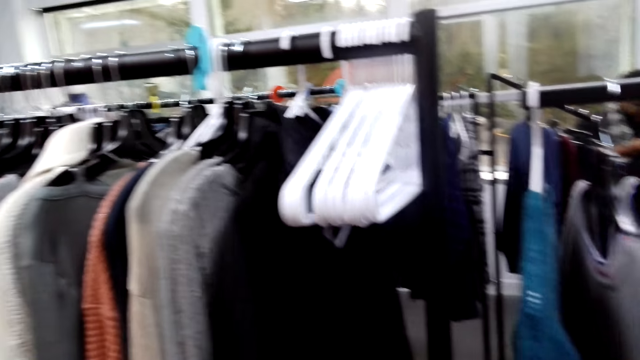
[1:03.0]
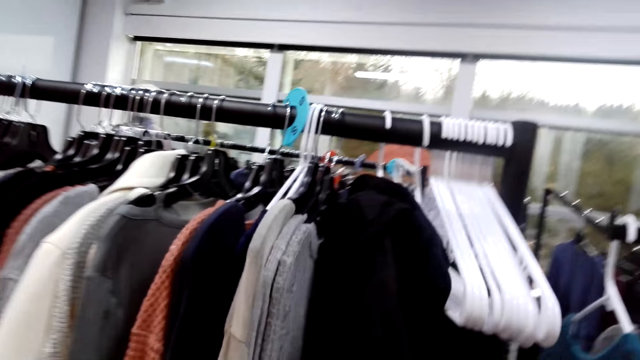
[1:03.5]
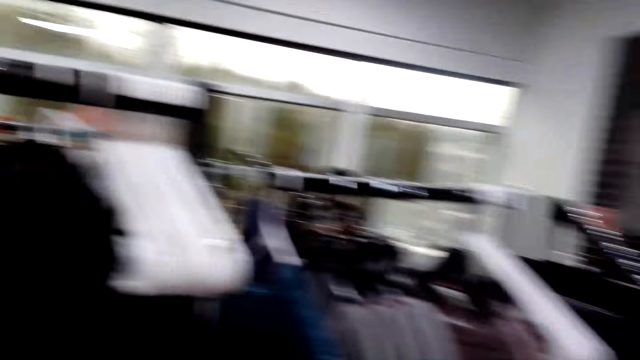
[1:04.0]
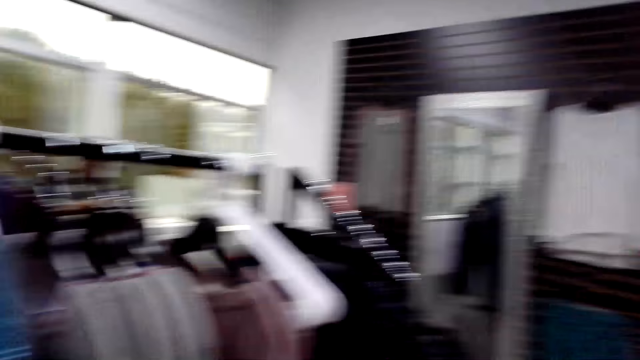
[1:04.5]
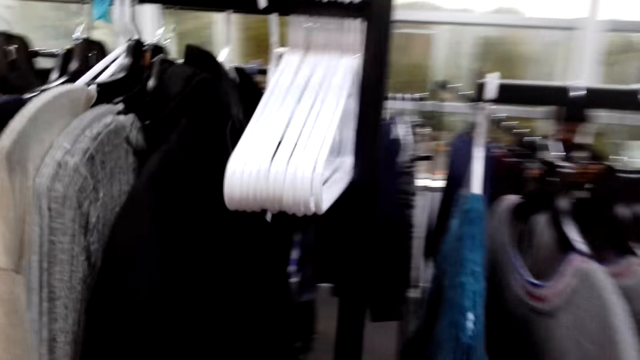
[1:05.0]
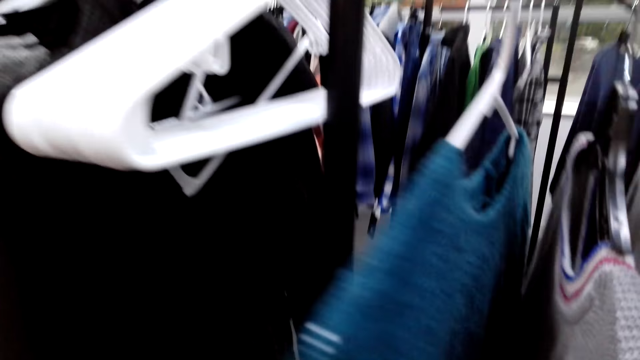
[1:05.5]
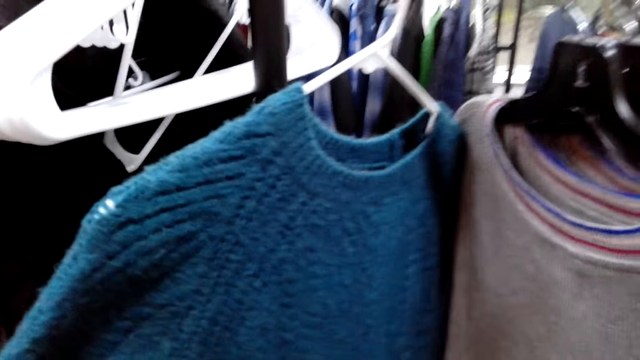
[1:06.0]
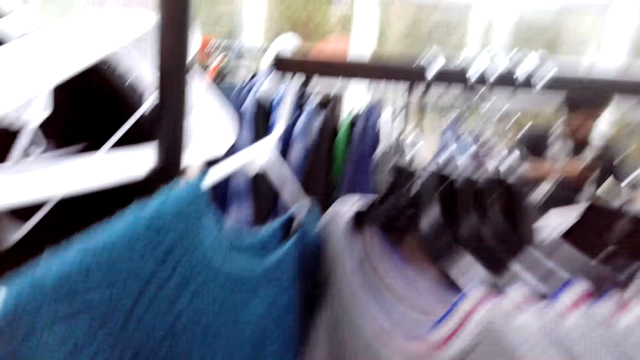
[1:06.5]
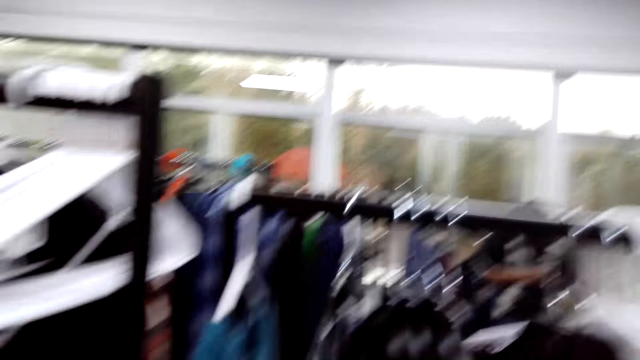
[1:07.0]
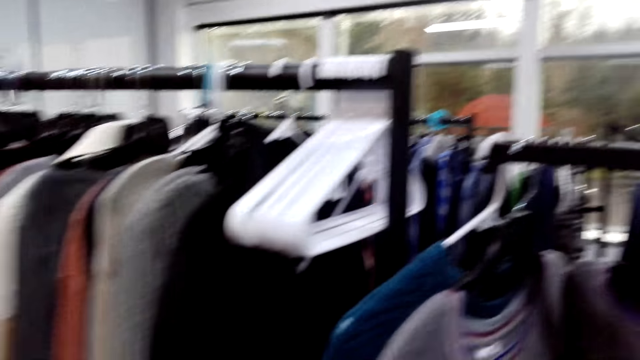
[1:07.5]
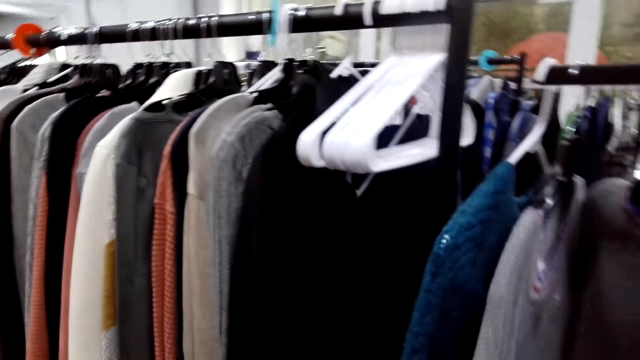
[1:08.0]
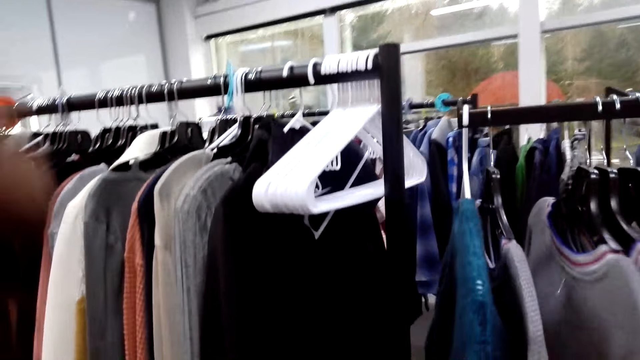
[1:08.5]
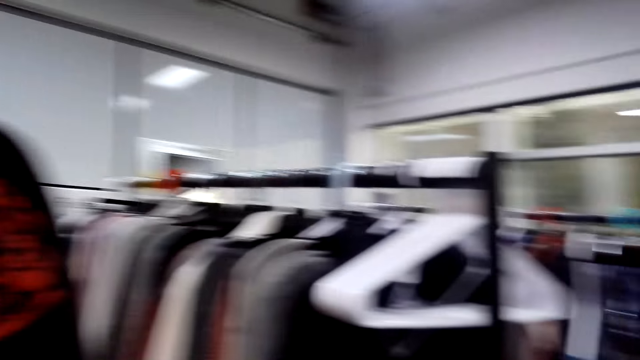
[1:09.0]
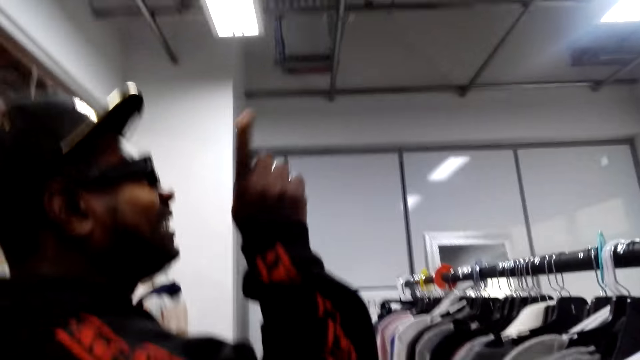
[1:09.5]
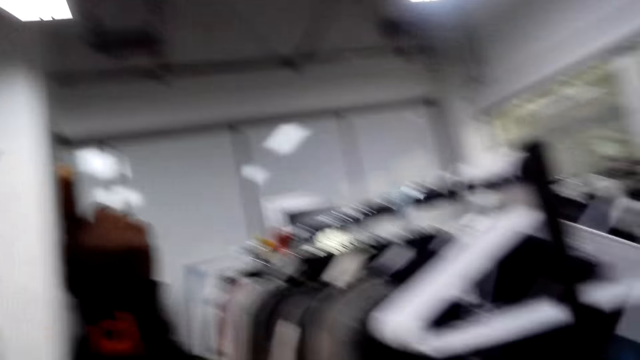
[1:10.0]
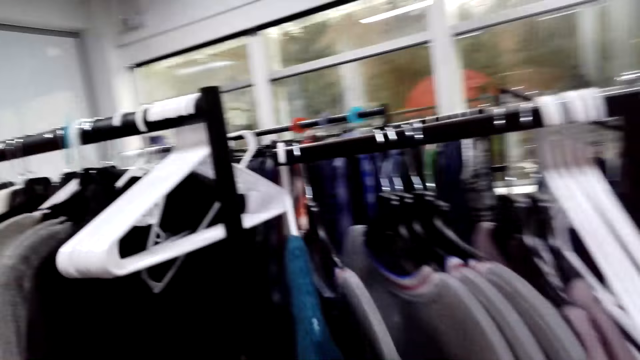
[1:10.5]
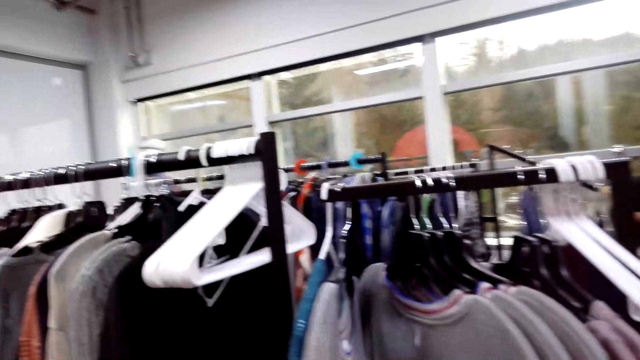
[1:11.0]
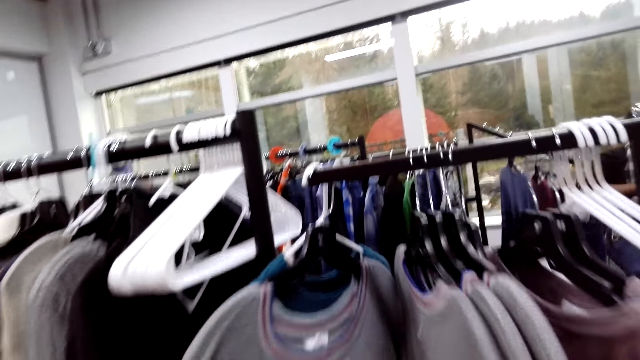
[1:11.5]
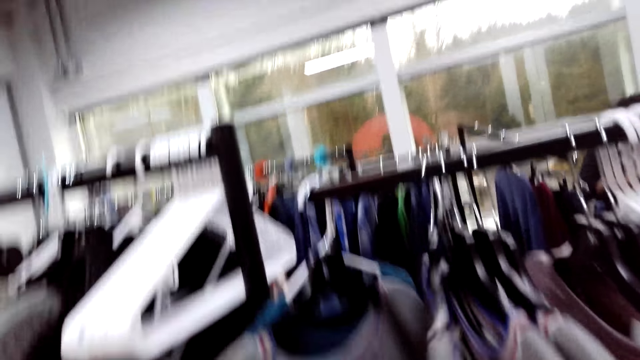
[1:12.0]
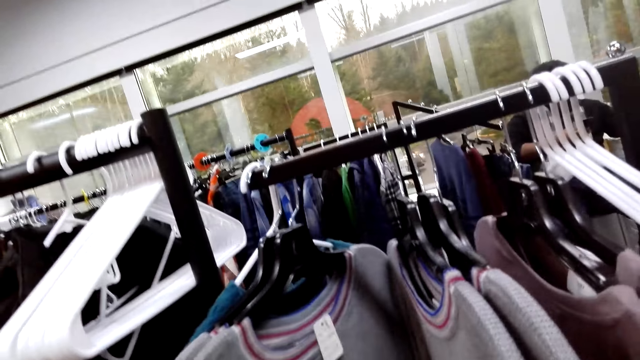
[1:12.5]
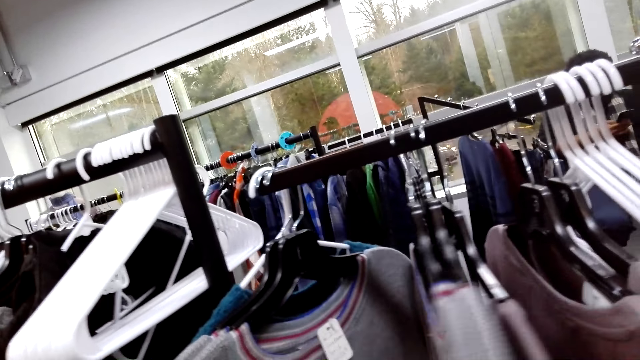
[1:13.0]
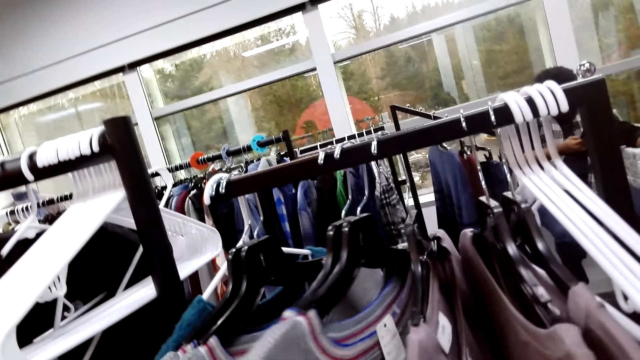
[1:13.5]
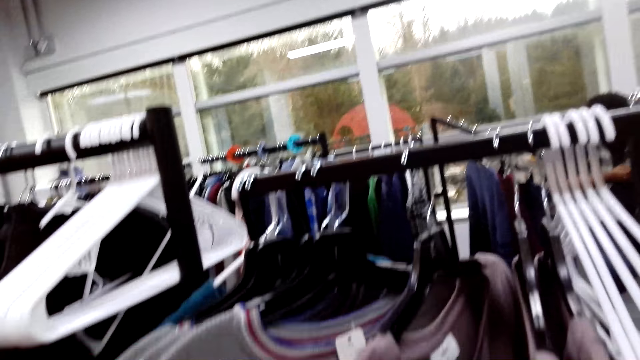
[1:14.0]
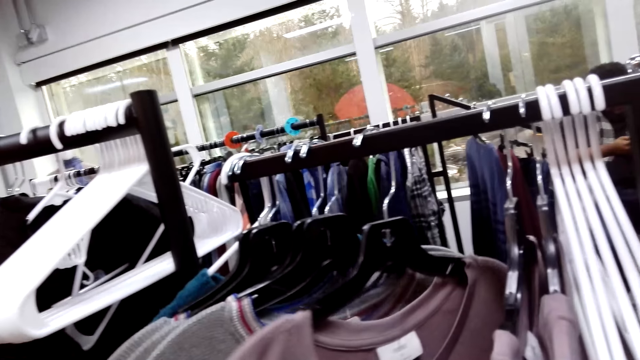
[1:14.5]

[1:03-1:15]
A man raises his hands. The camera wearer touches clothes.

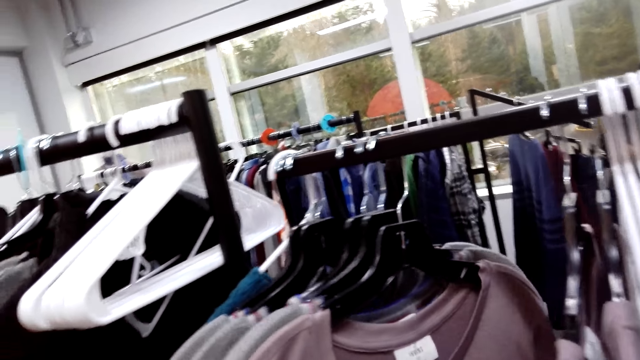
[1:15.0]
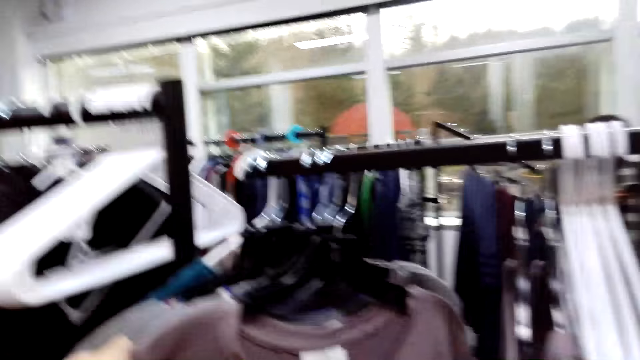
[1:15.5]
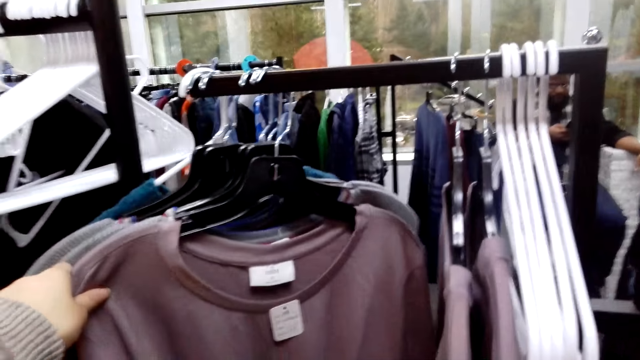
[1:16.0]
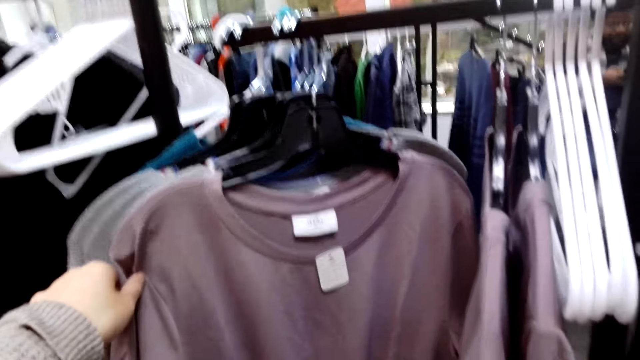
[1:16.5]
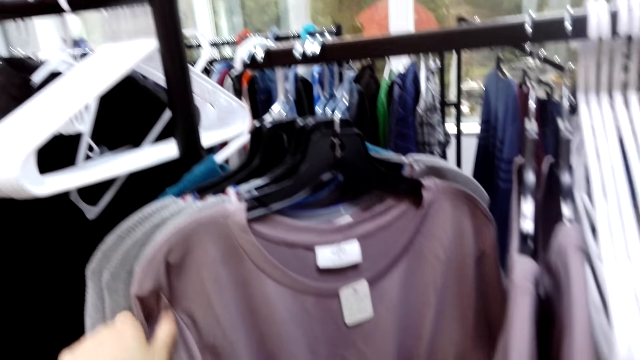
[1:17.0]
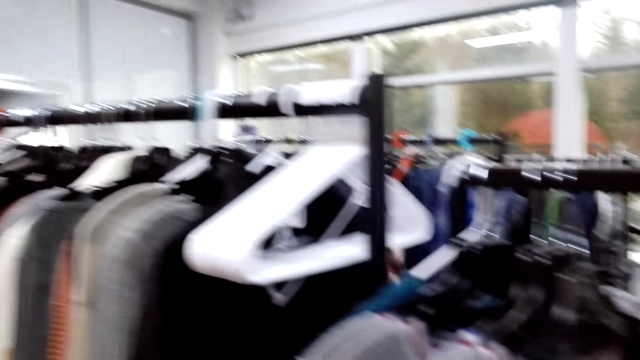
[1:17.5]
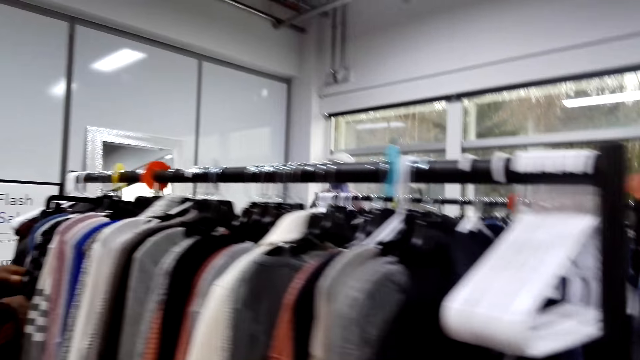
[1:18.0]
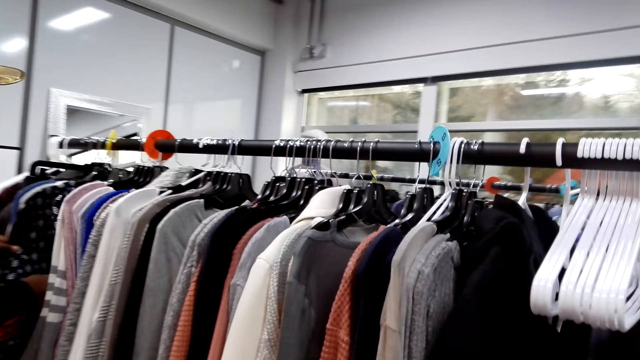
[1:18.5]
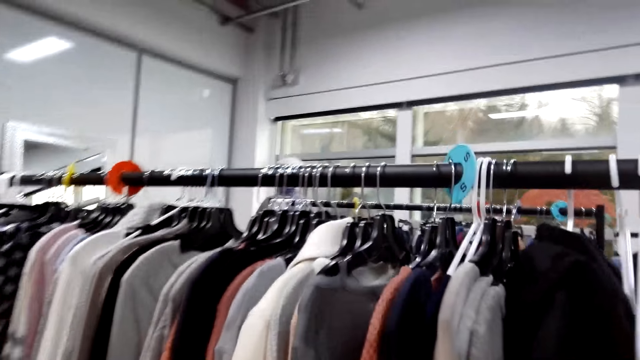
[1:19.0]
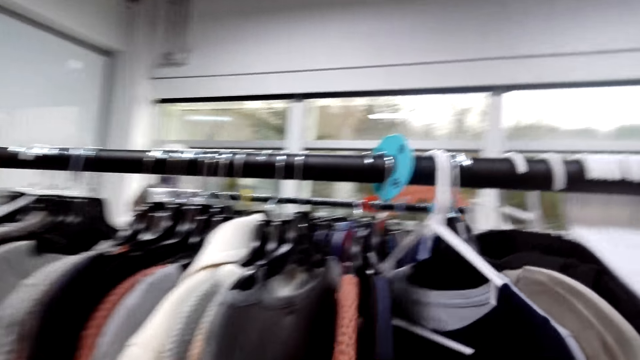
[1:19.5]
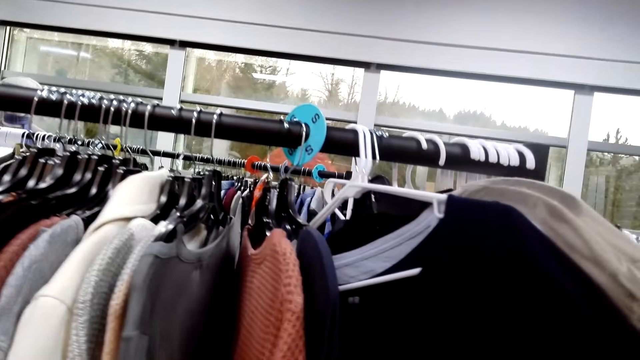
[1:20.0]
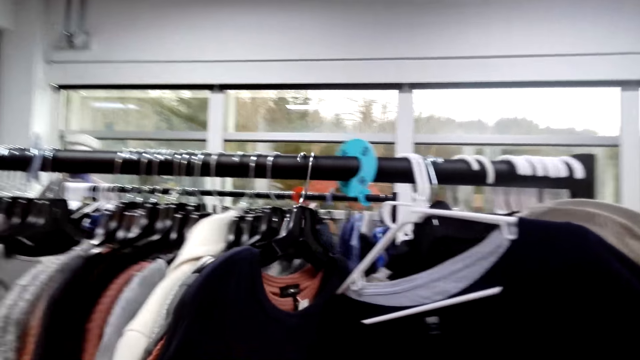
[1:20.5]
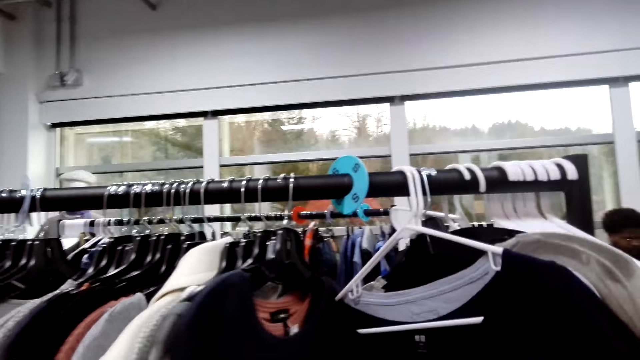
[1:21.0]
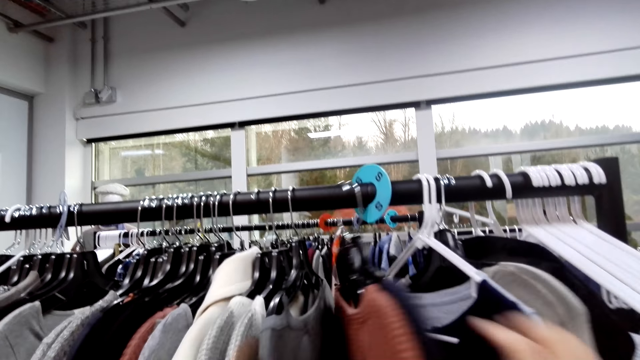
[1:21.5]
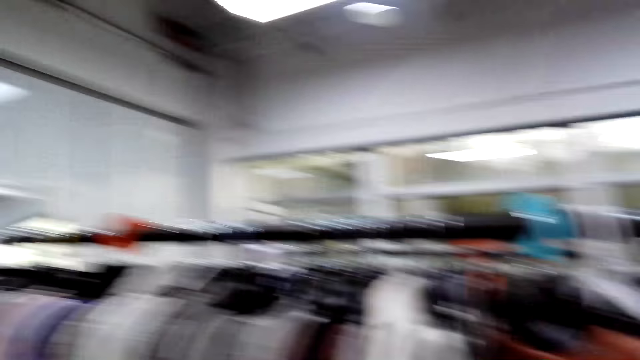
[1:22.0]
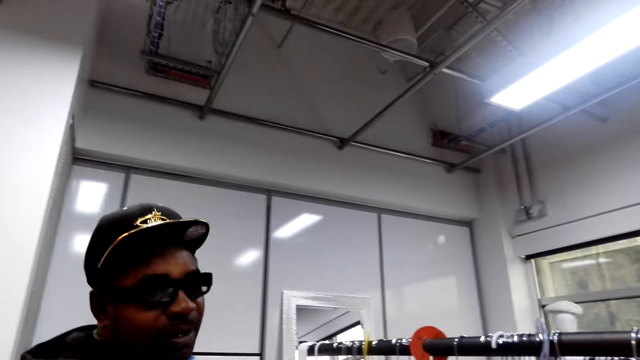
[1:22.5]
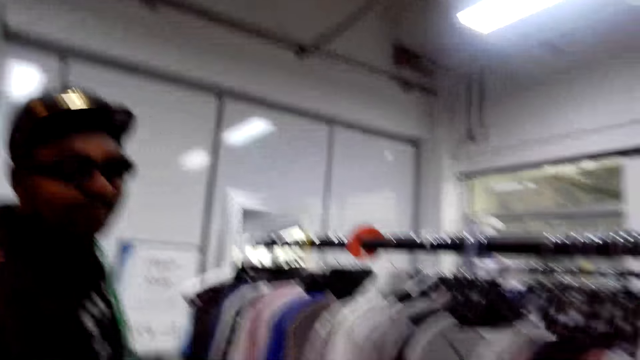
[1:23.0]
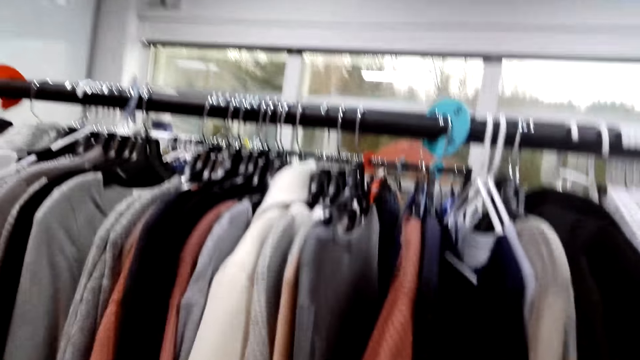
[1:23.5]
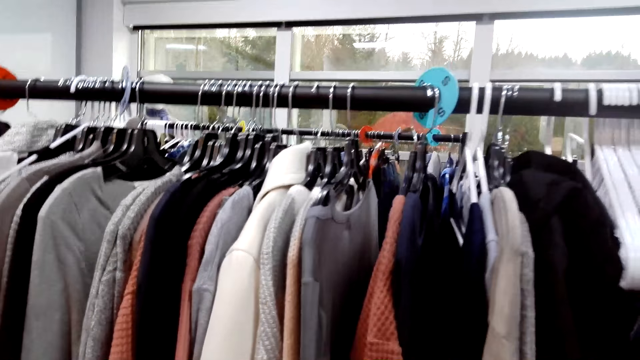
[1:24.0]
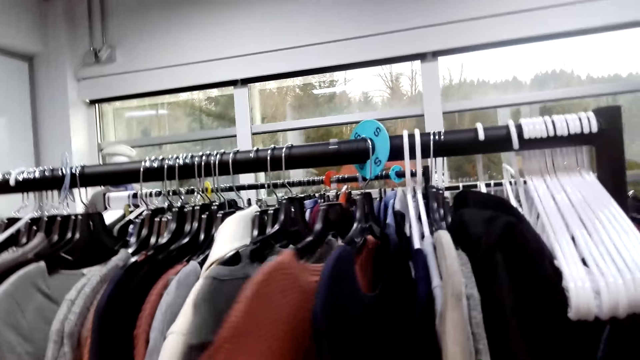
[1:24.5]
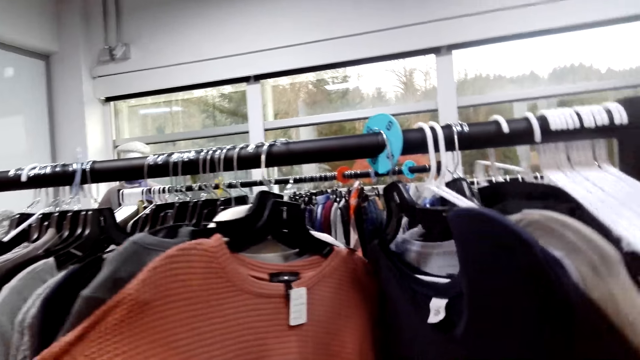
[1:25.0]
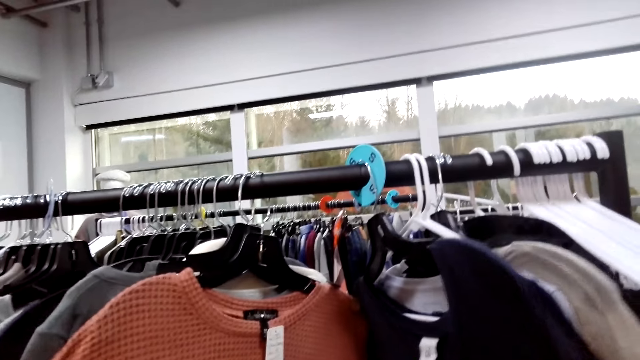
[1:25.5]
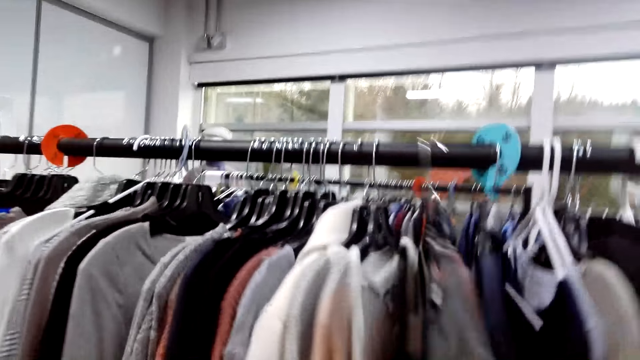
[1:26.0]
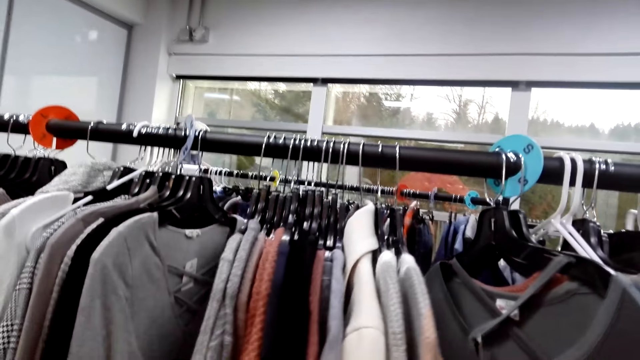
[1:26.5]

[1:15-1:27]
The camera wearer converses with a man. They touch clothes.
